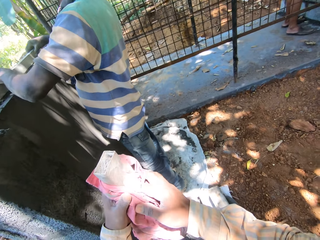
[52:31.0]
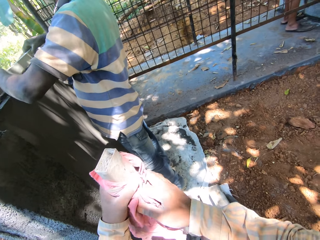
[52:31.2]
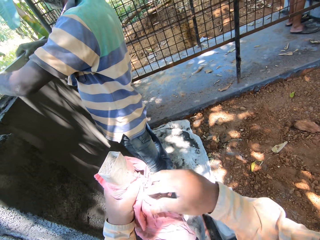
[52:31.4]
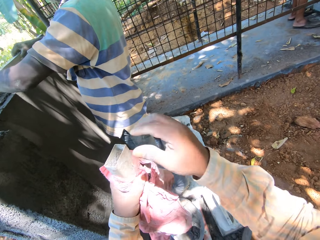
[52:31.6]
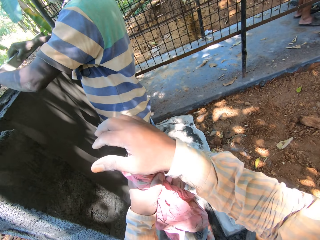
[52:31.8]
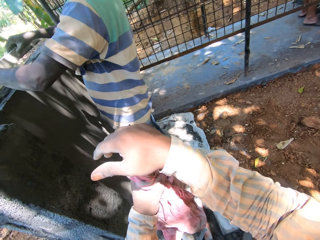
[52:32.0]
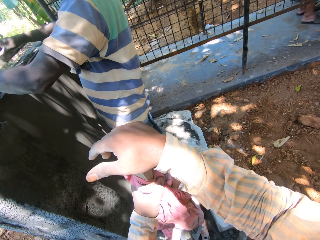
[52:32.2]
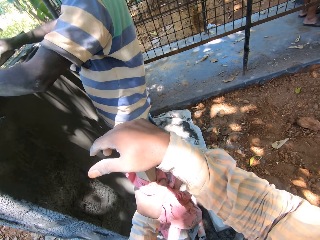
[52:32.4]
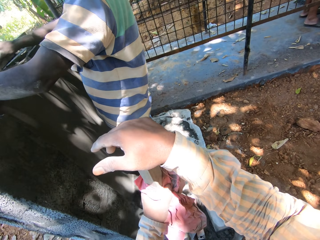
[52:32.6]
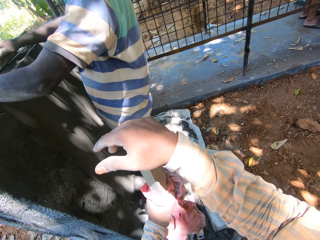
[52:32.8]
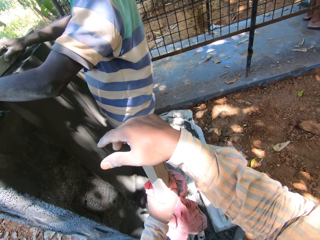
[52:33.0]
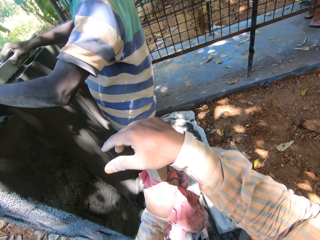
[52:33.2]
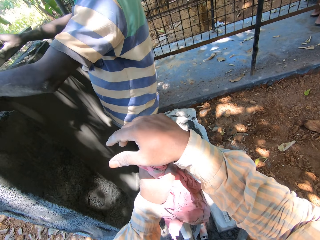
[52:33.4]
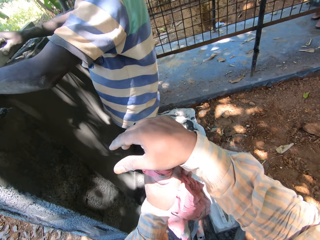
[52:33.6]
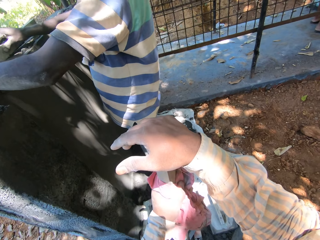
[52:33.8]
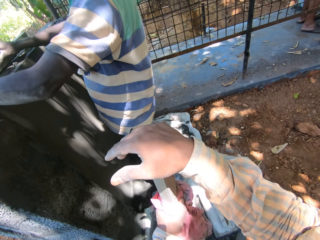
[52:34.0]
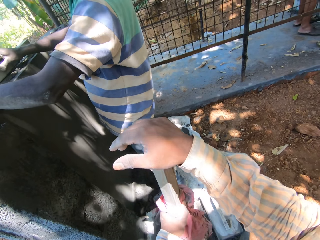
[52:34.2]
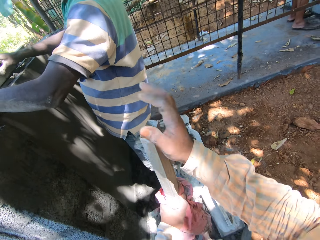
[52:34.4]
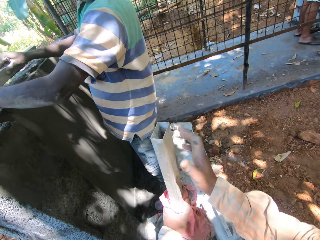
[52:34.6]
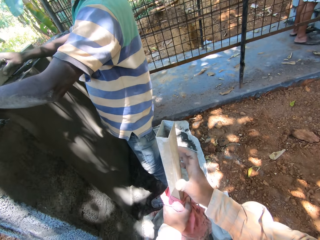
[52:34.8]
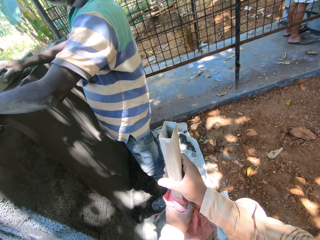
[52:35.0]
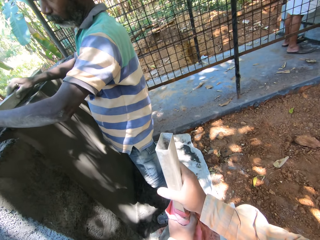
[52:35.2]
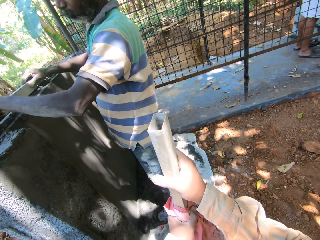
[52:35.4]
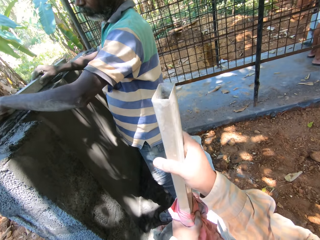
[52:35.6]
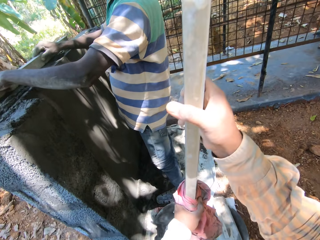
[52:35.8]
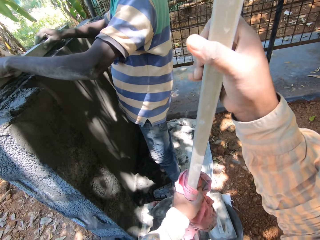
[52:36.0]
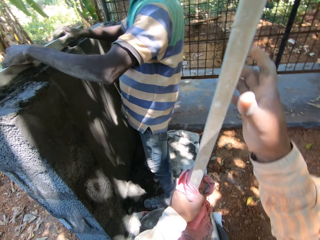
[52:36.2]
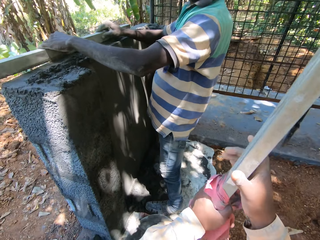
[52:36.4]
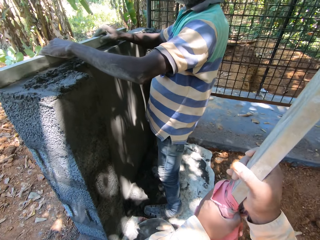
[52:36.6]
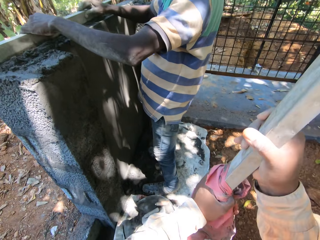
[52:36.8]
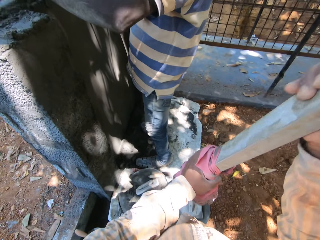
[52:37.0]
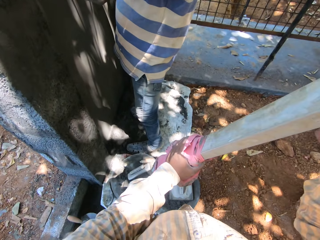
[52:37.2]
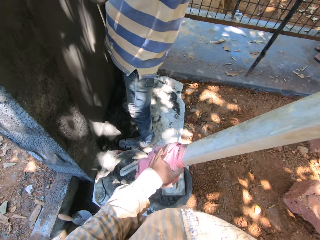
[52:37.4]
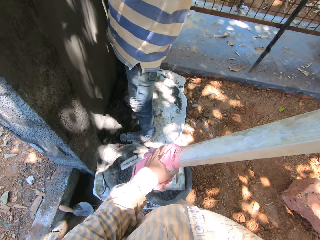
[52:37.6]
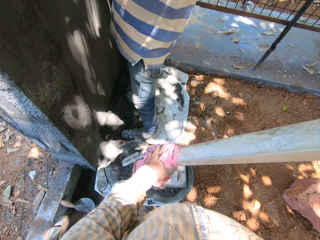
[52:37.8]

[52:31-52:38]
The man smoothens the metal rod on the wall with both hands. The camera wearer places the rag in his right hand in his left hand. The man lifts the metal rod from the wall with both hands. The camera wearer places his right hand on the metal rod in his left hand. He cleans the metal rod in his right hand with the rag in his left hand. The man smoothens the metal rod on the wall with both hands. The camera wearer places his right hand on the metal rod in his left hand. He cleans the metal rod in his right hand with the rag in his left hand. He places his right hand on the metal rod in his left hand. He cleans the metal rod in his right hand with the rag in his left hand.

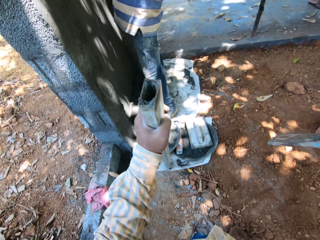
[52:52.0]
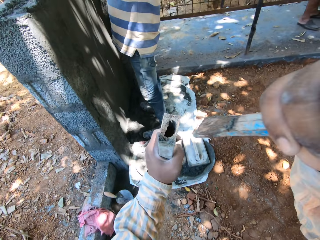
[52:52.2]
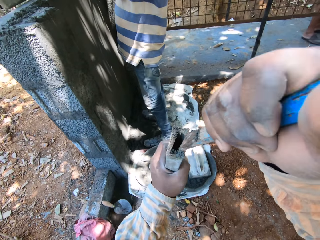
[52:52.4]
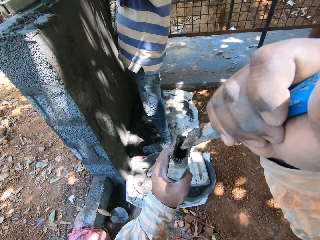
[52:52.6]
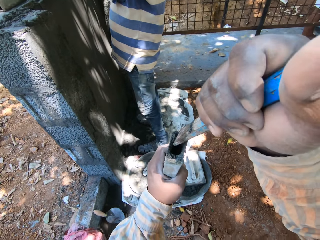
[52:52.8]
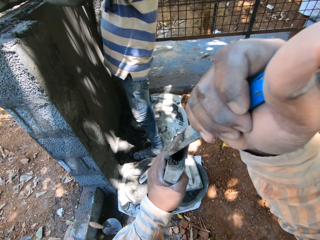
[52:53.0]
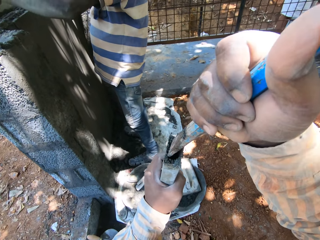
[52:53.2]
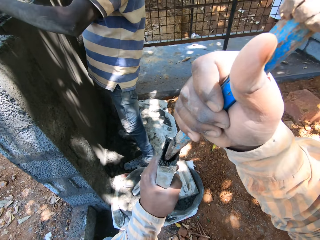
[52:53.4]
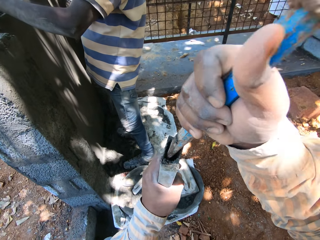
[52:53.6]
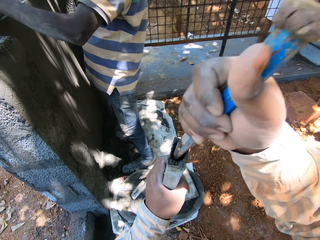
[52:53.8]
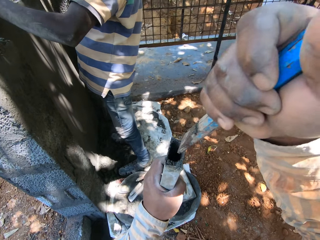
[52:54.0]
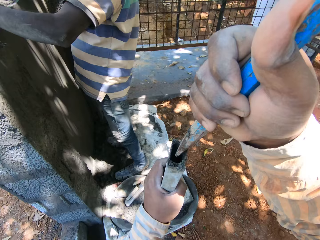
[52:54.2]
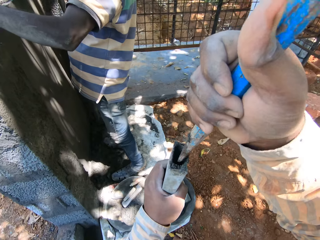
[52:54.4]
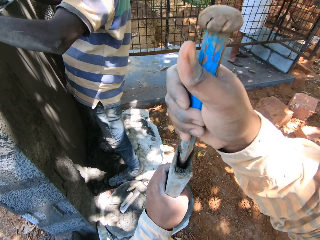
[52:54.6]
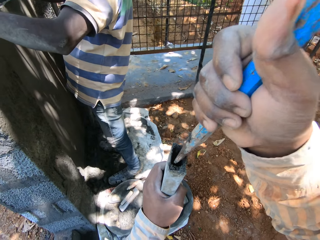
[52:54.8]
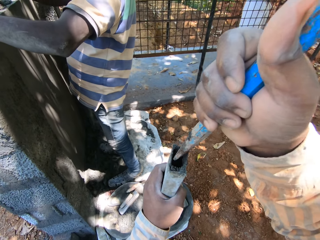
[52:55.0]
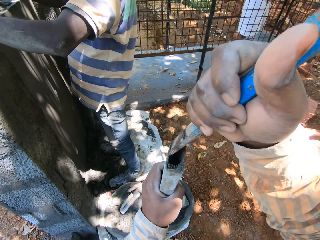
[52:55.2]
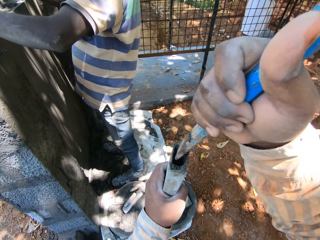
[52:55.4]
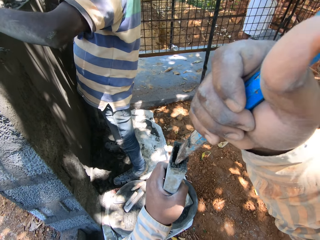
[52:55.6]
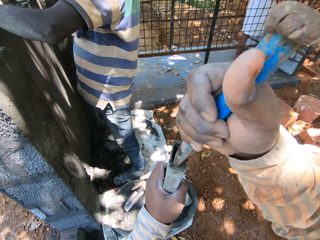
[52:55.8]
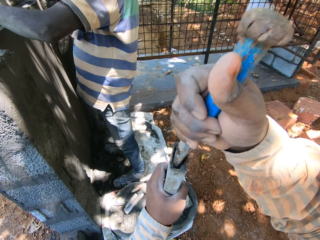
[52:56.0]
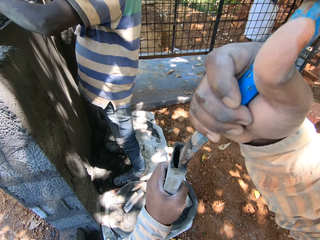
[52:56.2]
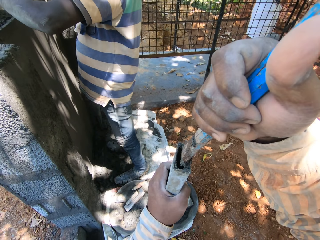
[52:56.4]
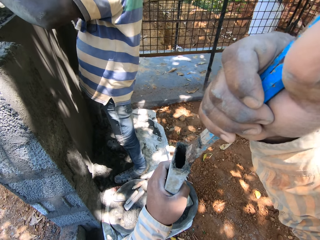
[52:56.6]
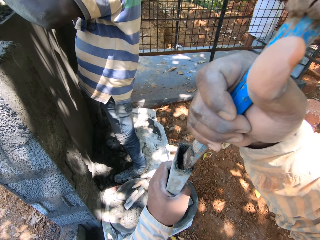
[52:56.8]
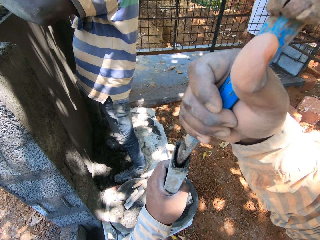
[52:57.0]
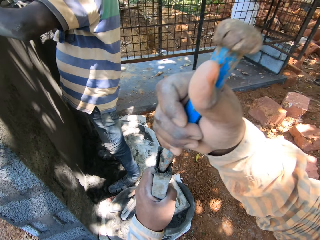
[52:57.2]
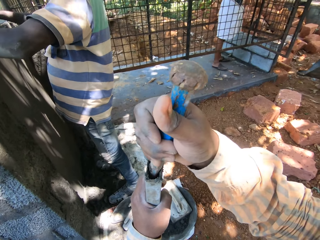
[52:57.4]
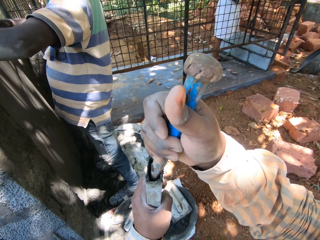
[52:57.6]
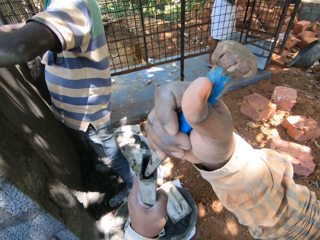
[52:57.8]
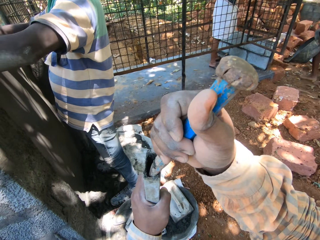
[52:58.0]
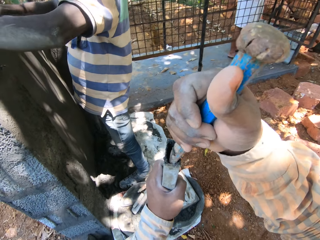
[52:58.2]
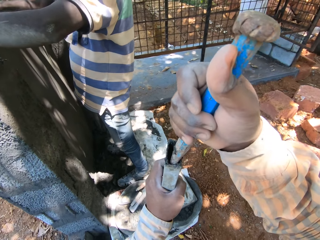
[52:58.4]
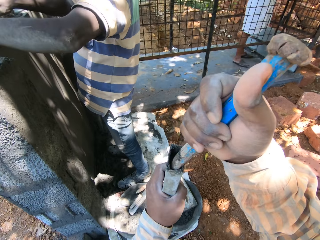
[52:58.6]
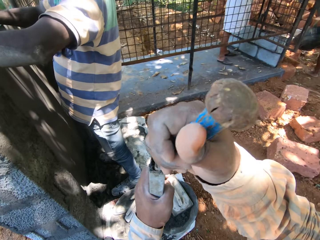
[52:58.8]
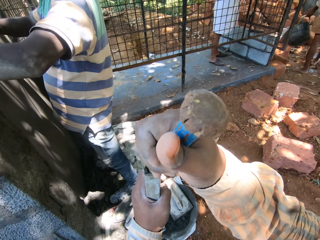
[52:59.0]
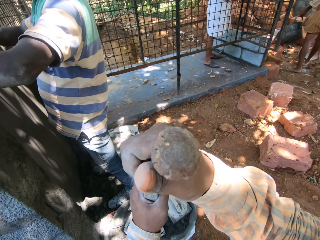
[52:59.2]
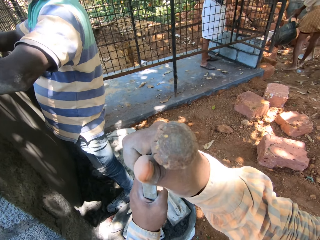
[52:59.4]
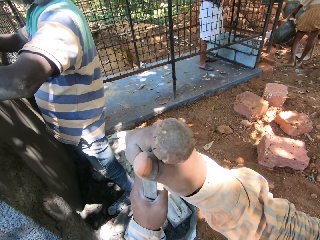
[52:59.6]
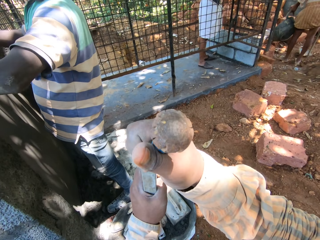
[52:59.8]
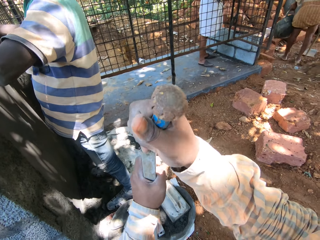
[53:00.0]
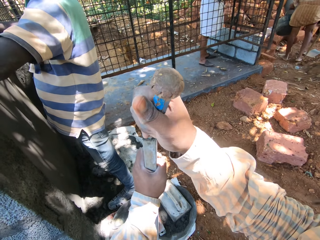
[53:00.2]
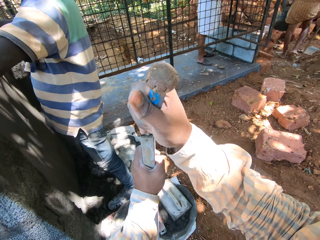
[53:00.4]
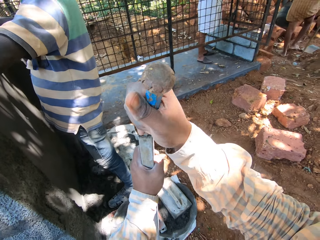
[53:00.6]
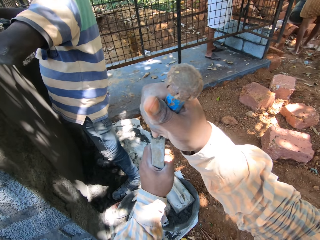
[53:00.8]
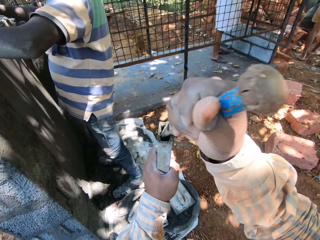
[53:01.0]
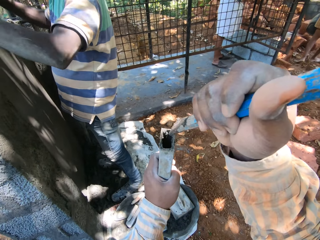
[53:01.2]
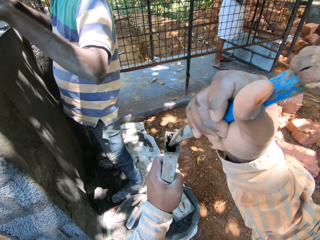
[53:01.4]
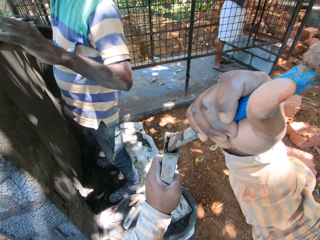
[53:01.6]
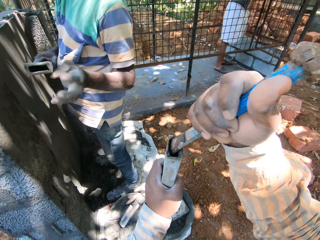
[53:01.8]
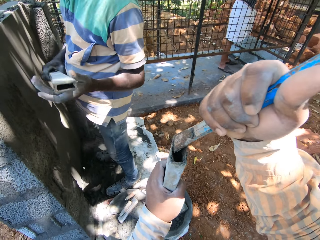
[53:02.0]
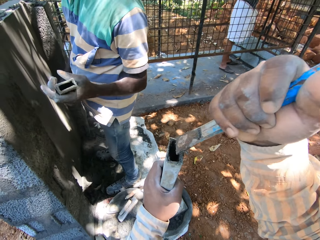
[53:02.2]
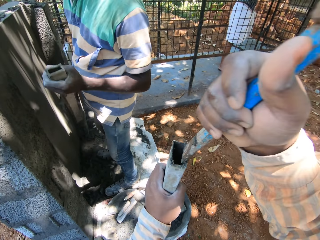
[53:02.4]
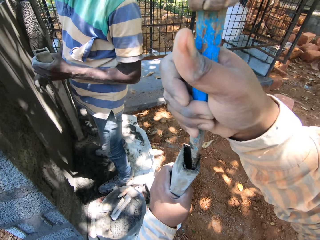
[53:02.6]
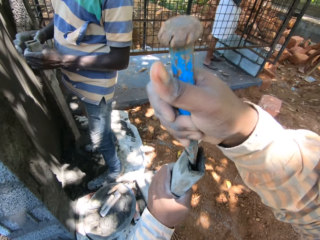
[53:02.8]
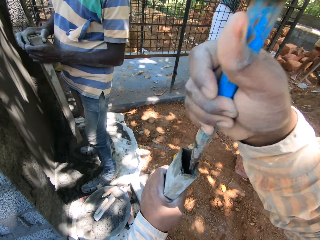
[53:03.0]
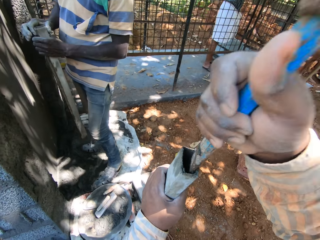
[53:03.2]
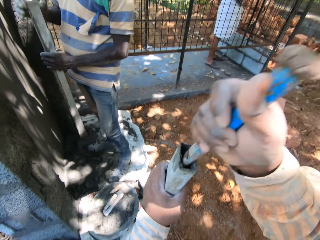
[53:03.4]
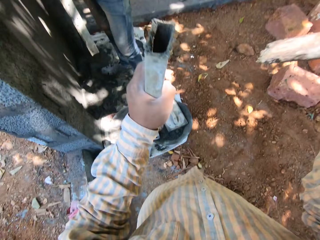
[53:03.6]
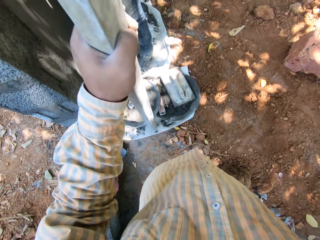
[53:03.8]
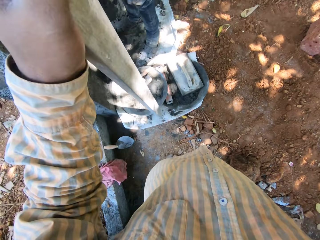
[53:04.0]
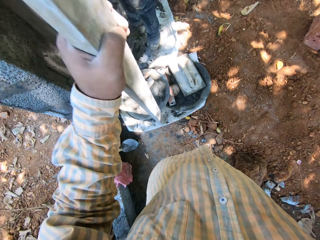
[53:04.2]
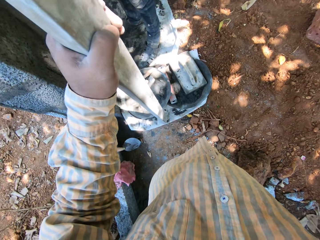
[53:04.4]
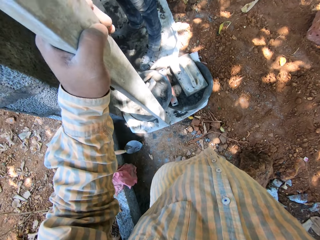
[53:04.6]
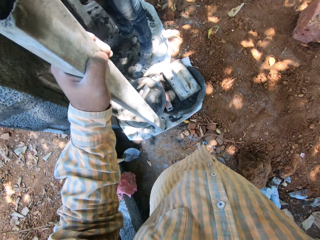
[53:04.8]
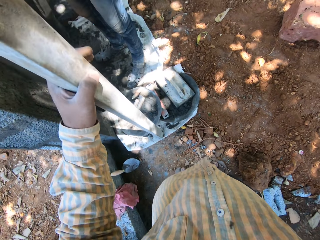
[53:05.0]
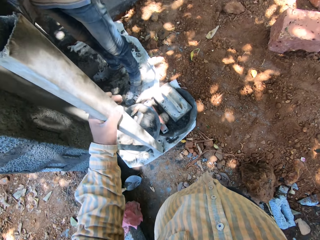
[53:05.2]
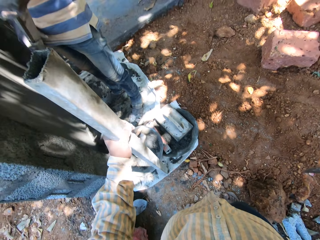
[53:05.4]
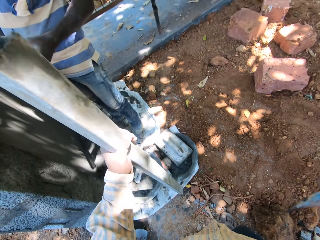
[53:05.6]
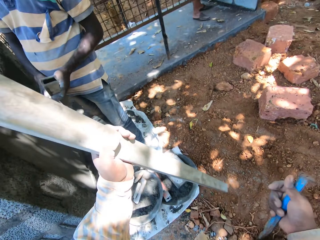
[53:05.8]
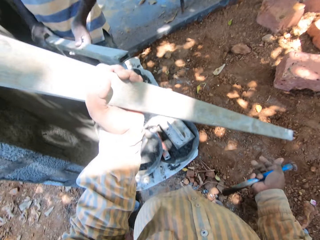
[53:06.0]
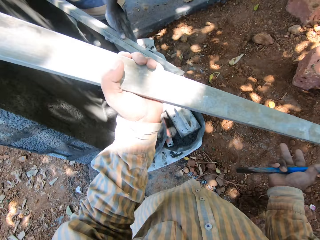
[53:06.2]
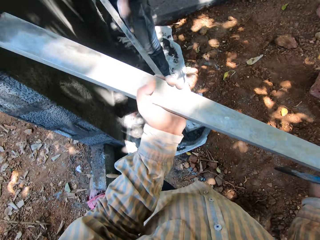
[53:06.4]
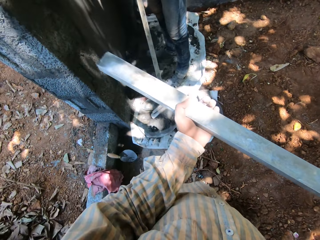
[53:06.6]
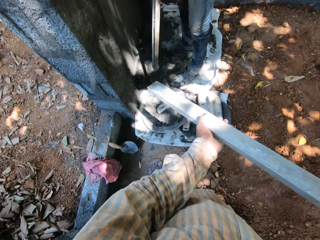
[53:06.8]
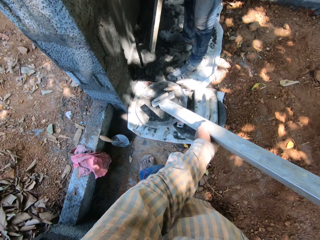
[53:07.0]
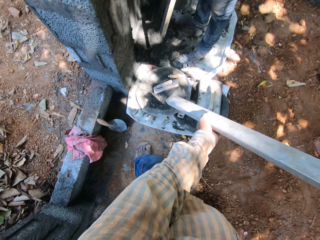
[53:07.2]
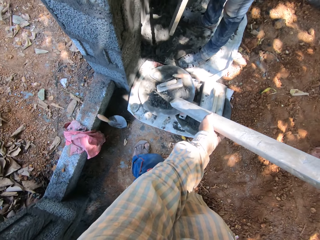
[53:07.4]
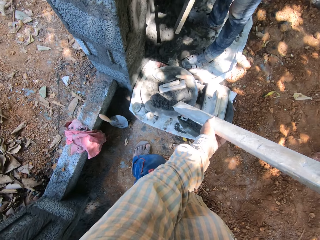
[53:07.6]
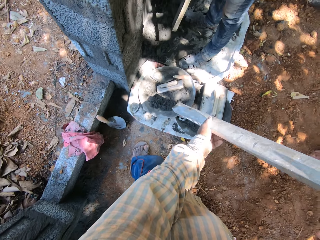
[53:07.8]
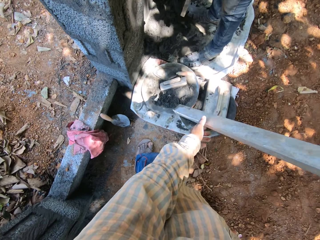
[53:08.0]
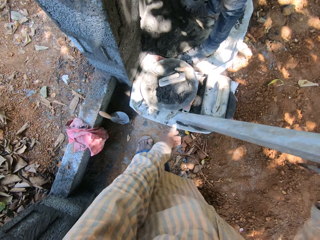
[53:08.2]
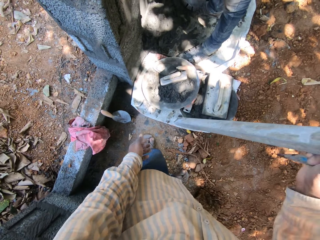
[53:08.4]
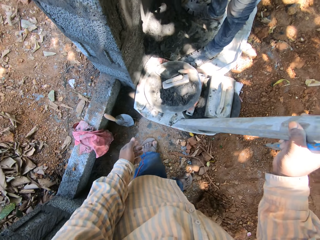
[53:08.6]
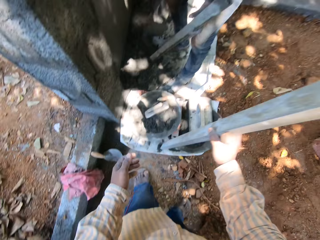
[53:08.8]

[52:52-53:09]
The camera wearer places the metal rod on the sack with his left hand. He hits the chisel in his right hand on the metal rod in his left hand. He scrapes cement in the metal rod in his left hand with the chisel in his right hand. He pulls the chisel from the metal rod in his left hand with his right hand. He scrapes cement in the metal rod in his left hand with the chisel in his right hand. A man places the metal rod in his left hand with his right hand and places his right hand on the metal rod in his left hand. The camera wearer lifts the metal rod from the sack with his left hand. He hits the metal rod on the sack with his left hand. He lifts the metal rod from the sack with his left hand. The man turns the stick with both hands. The camera wearer places his right hand on the metal rod in his left hand. He moves the rod.
